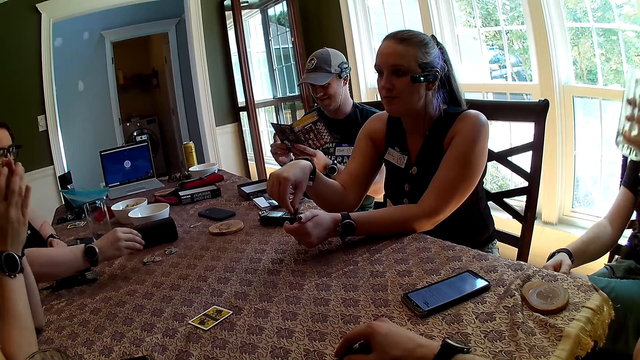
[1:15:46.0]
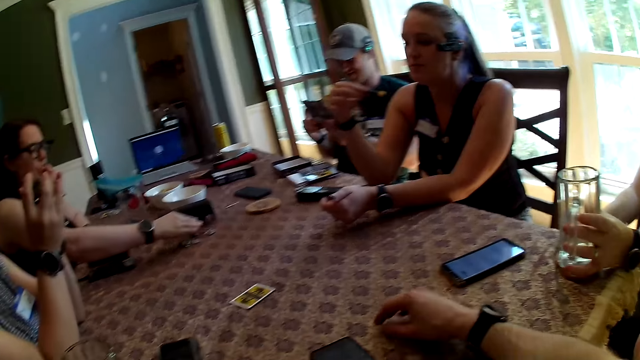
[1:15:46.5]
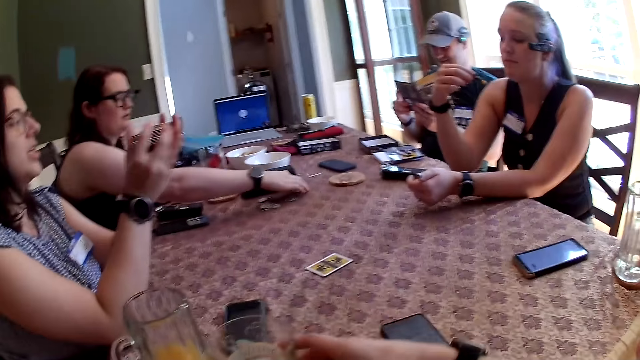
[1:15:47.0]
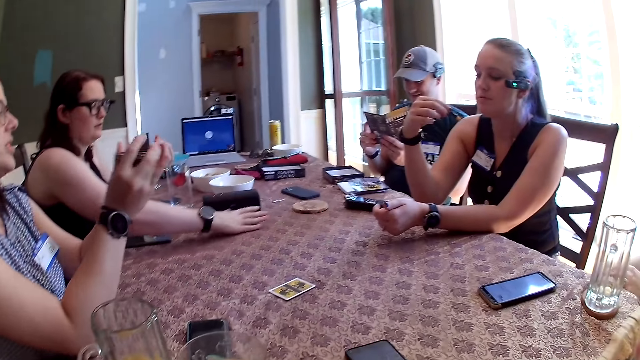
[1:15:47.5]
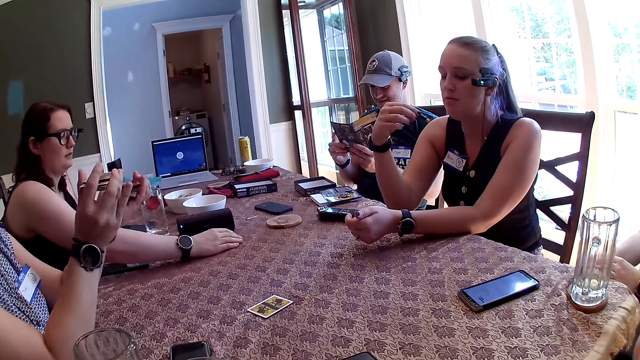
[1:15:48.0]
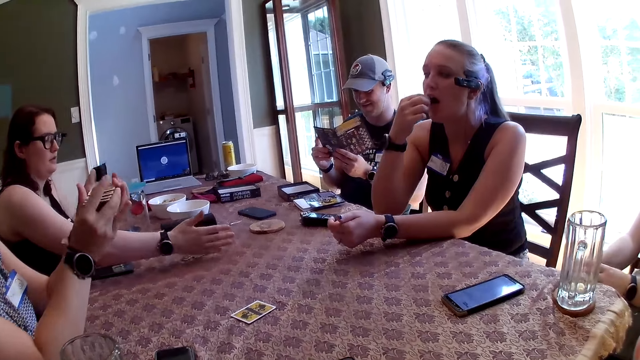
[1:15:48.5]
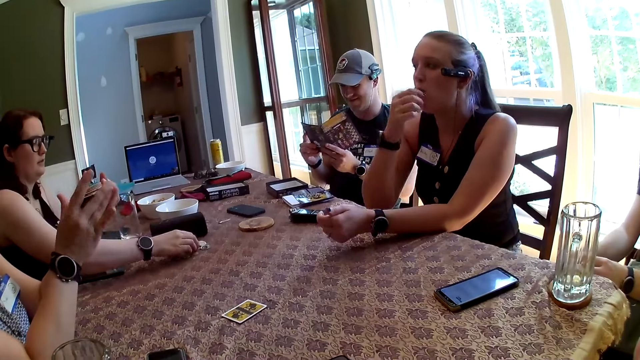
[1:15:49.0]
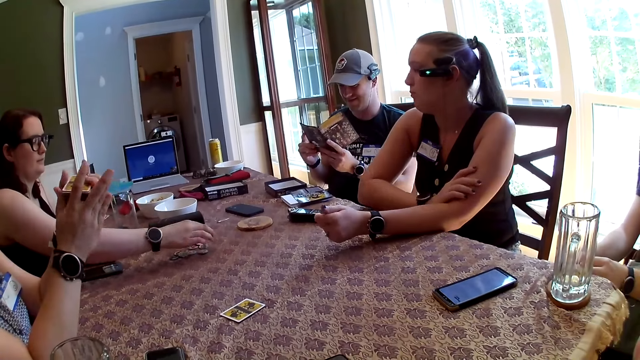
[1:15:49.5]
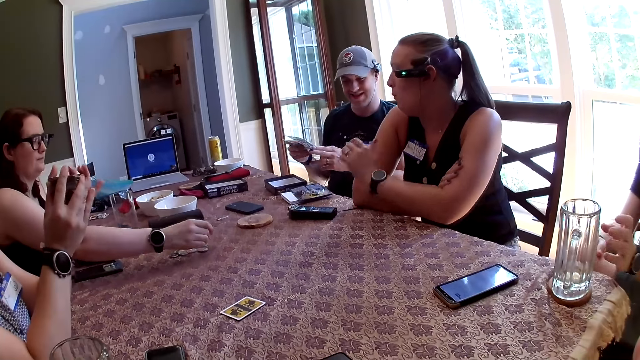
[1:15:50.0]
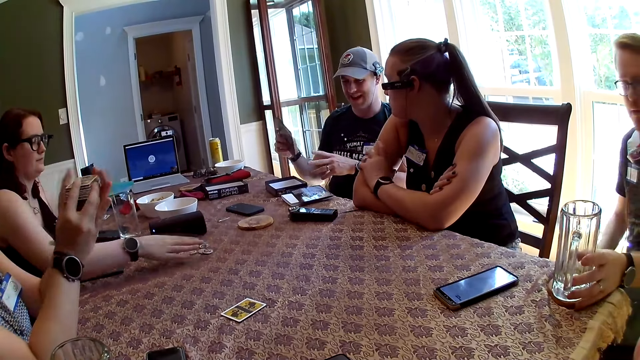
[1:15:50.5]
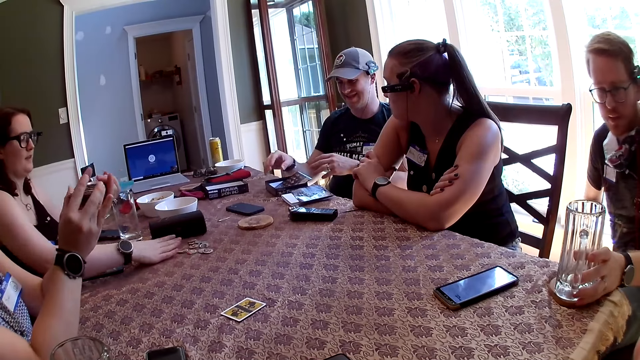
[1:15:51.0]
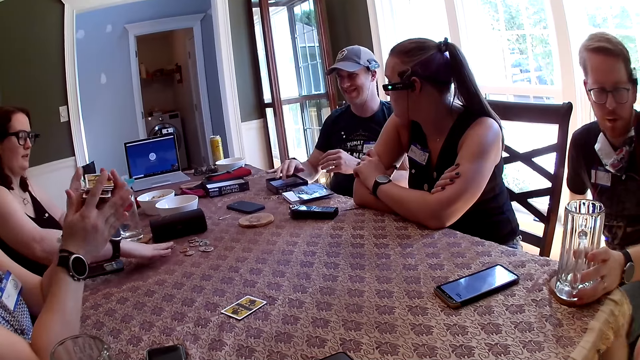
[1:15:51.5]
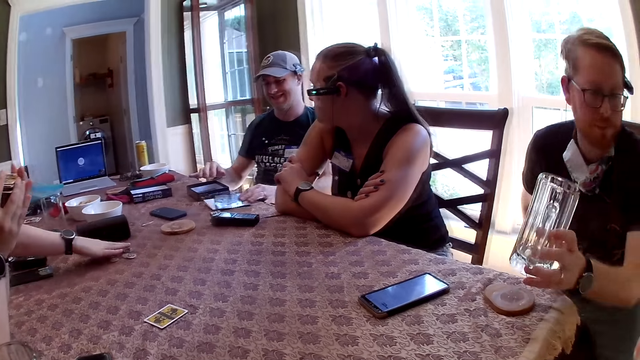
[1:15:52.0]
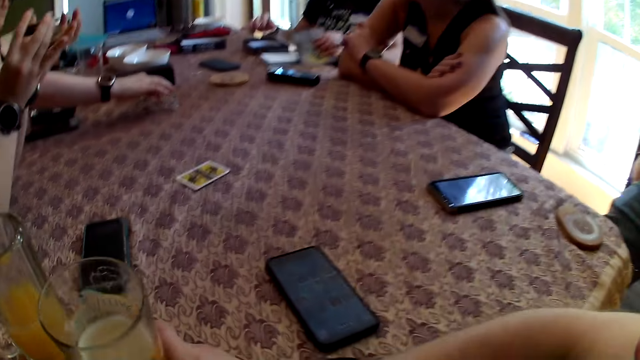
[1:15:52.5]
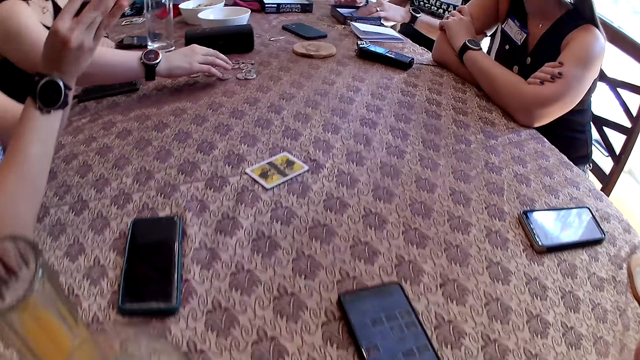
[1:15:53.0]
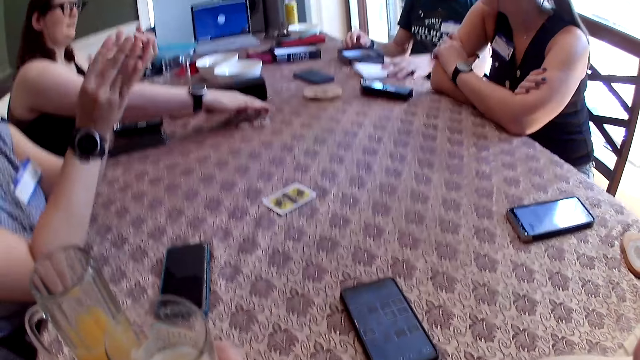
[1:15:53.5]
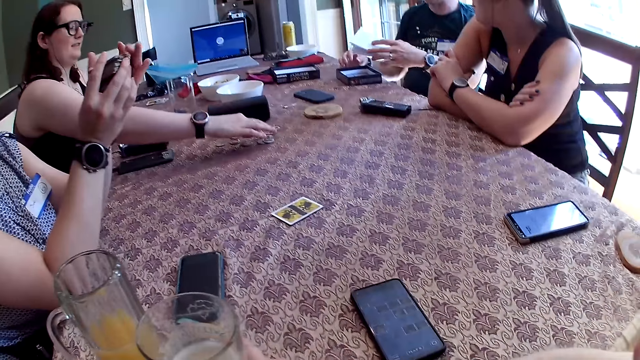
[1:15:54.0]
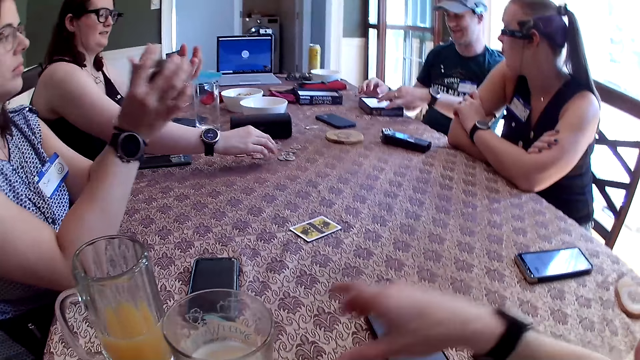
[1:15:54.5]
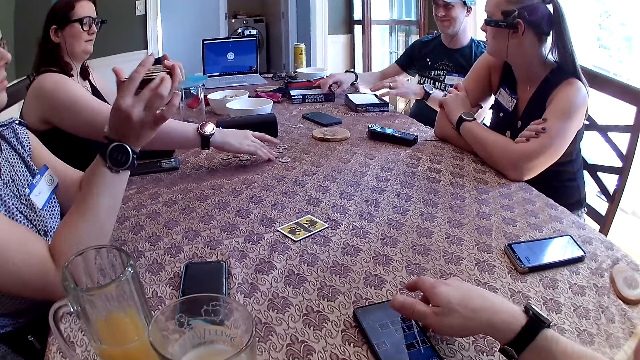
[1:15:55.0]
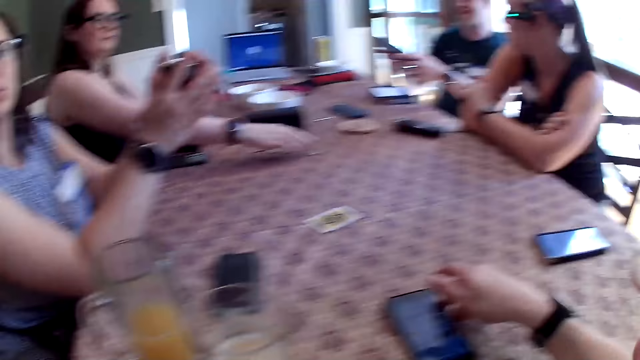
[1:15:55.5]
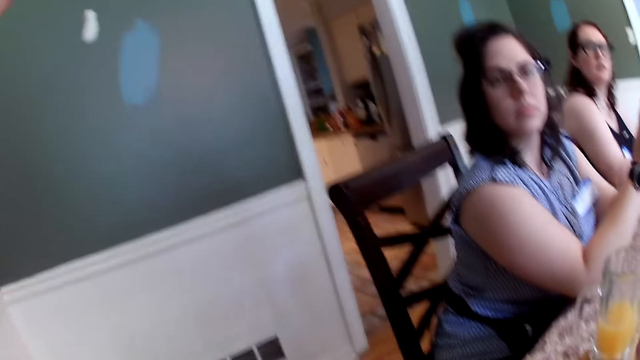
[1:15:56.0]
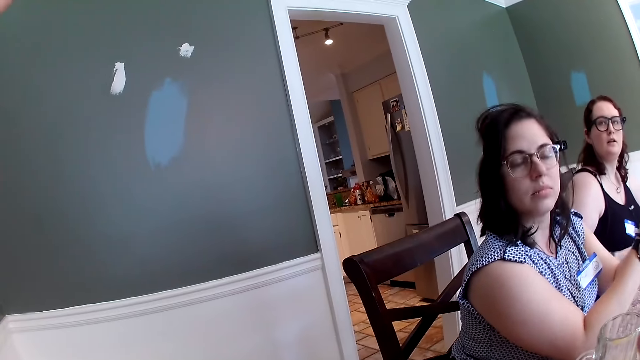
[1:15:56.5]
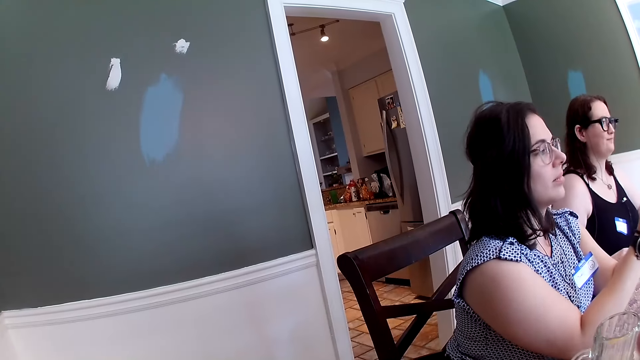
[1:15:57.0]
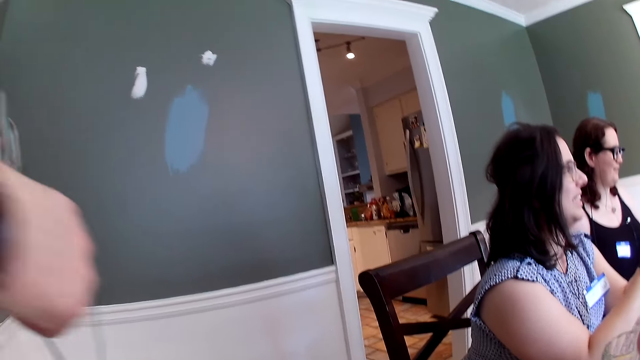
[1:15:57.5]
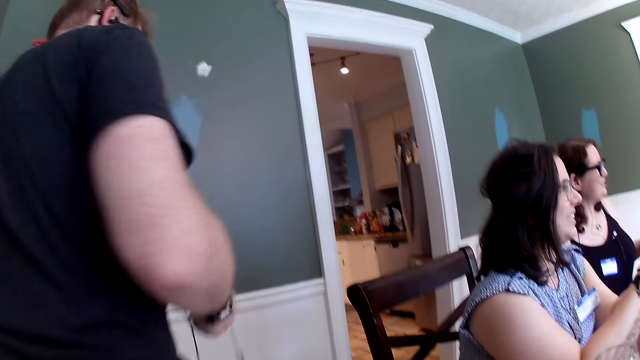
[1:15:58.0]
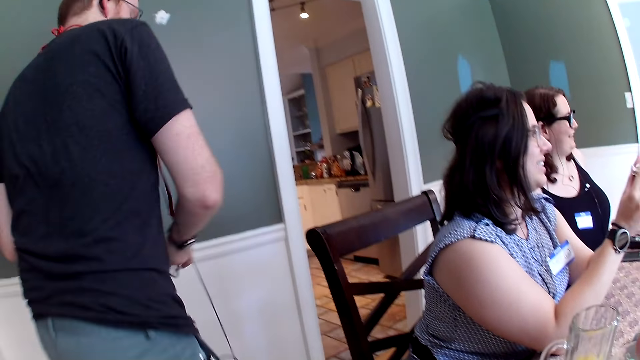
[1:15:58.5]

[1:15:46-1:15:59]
The man places the glass cup on the coaster on the table with his left hand. The woman shuffles the cards in her two hands. Another woman gathers the tokens on the table with her right hand. The man takes the glass cup from the coaster on the table with his left hand. Another man picks up a paper from the table with his left hand and drops the paper in the box on the table with his left hand. The camera wearer touches his phone. The other man picks up the cover of the box with his right hand from the table.

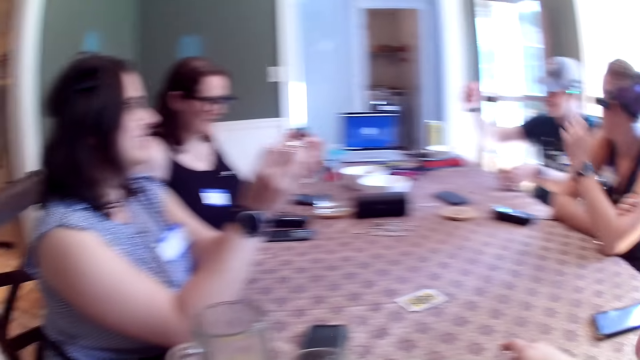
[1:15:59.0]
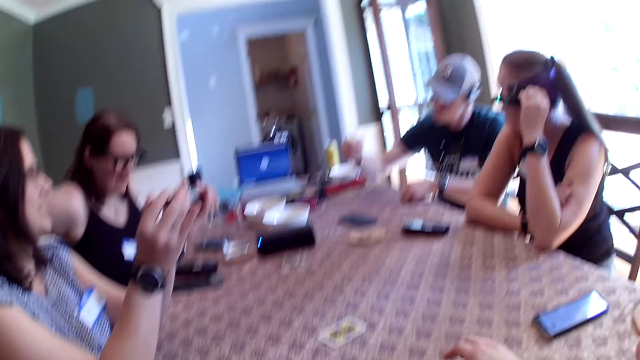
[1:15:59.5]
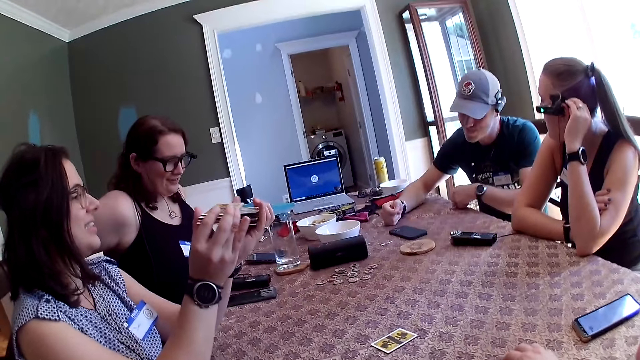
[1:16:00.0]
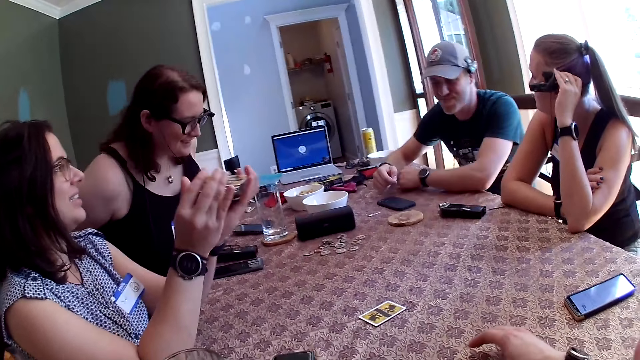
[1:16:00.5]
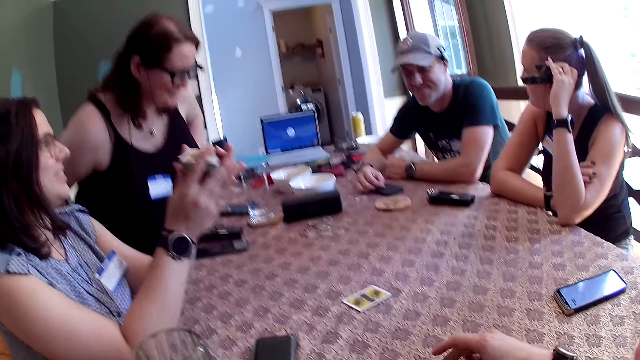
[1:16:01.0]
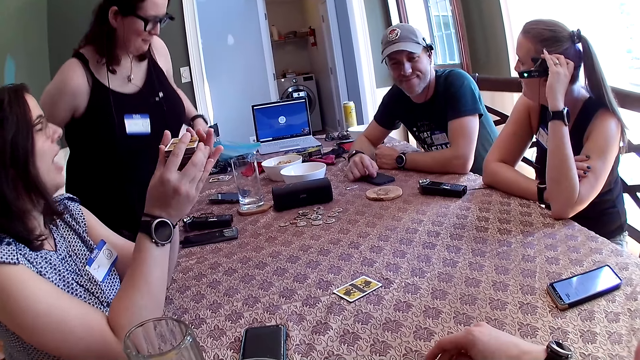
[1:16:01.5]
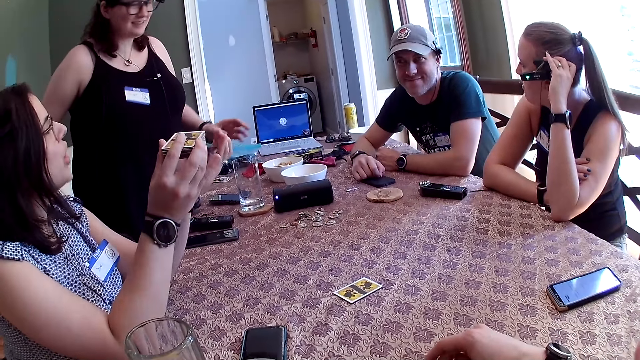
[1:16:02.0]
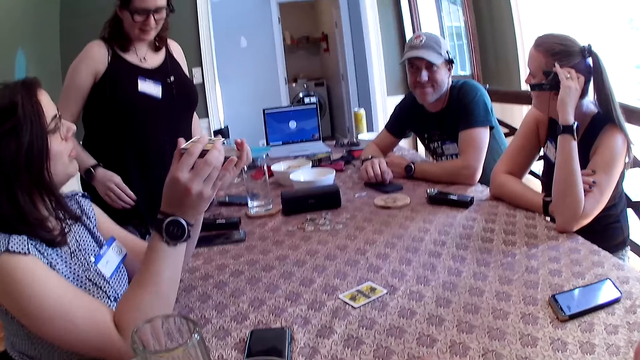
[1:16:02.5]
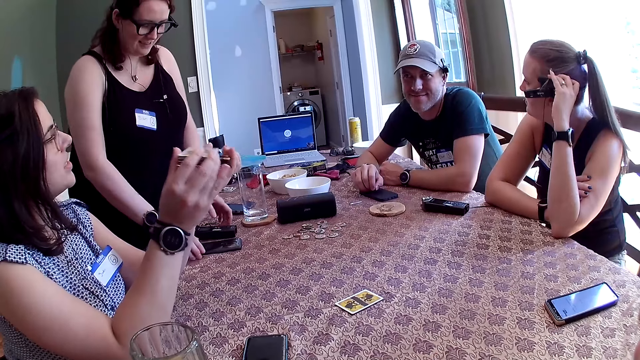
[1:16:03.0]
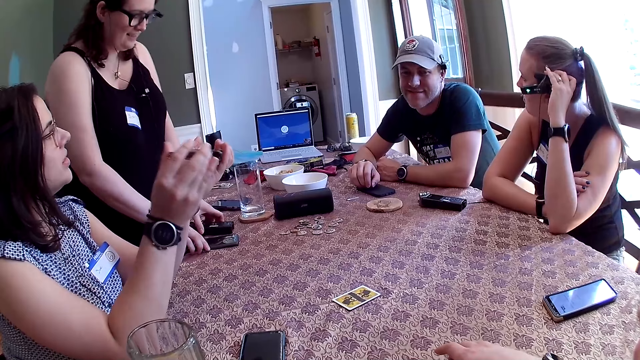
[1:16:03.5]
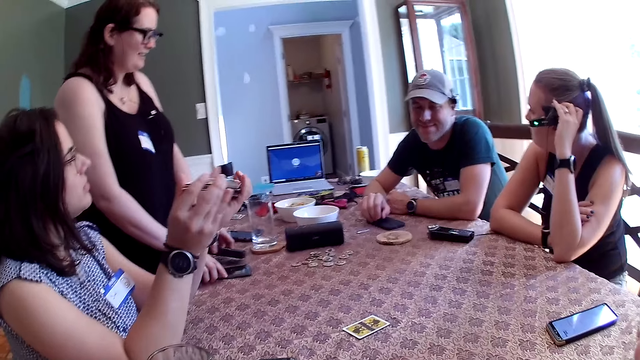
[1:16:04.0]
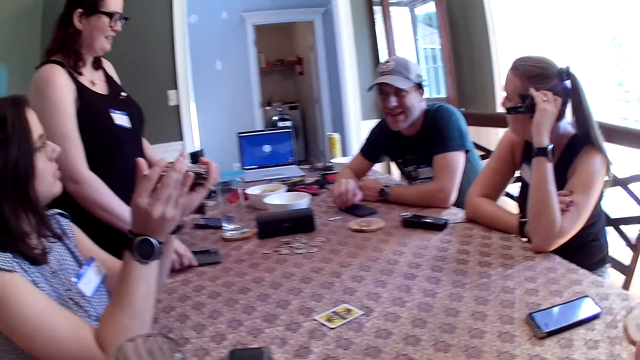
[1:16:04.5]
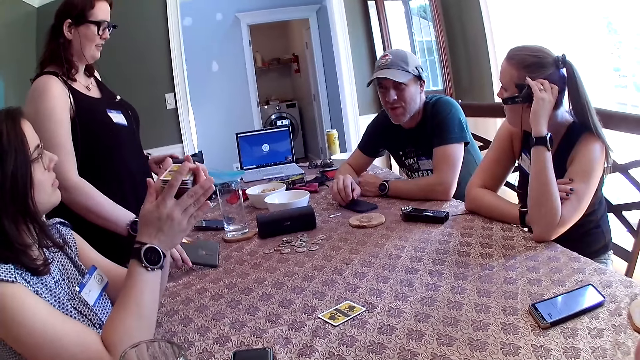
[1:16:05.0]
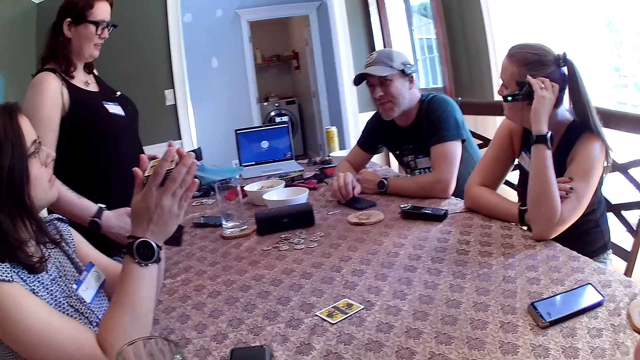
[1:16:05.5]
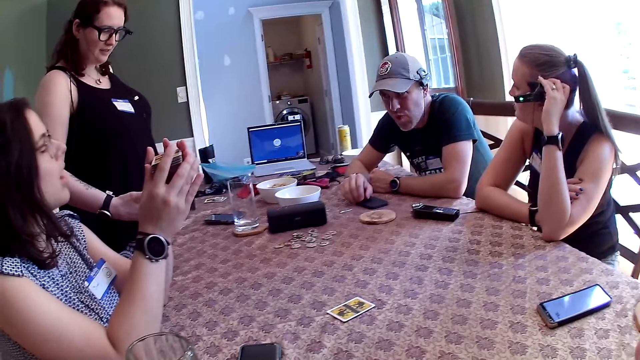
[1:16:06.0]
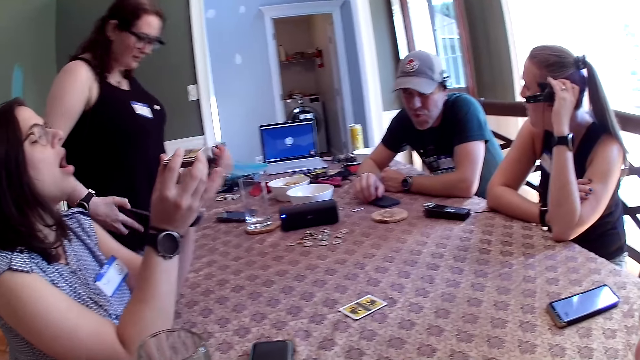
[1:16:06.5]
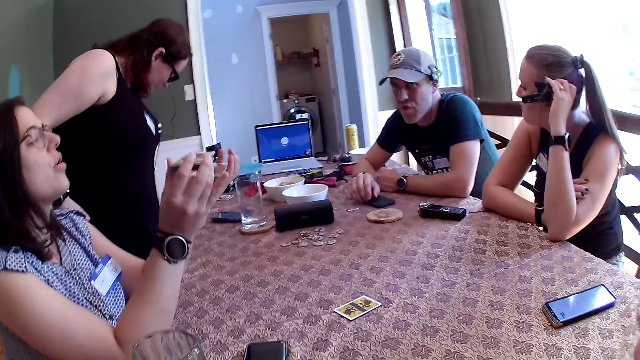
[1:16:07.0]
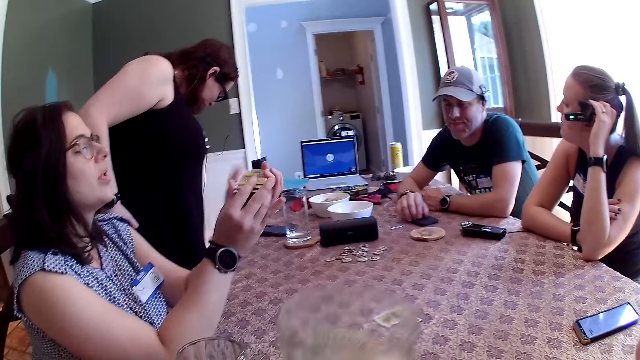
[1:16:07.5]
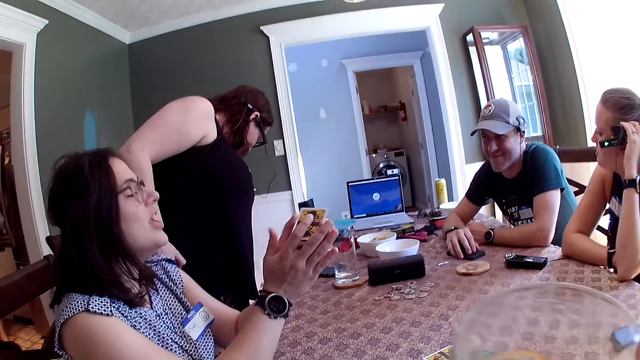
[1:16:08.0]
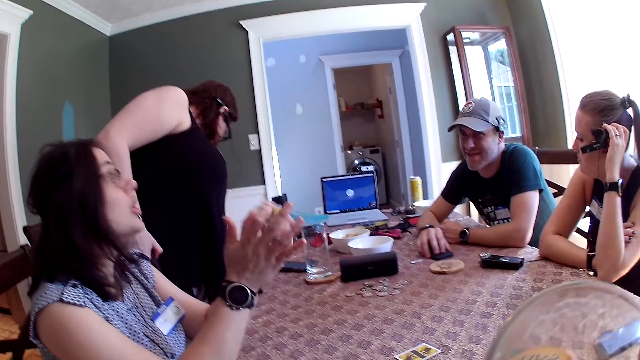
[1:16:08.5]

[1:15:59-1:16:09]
The woman picks up two phones from the table with her two hands.
